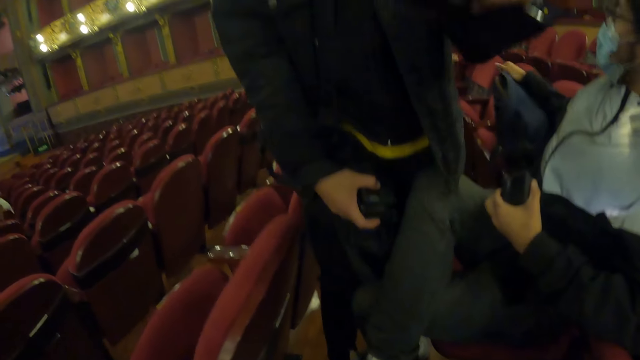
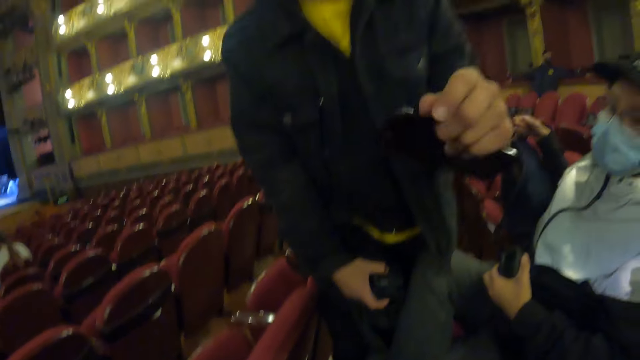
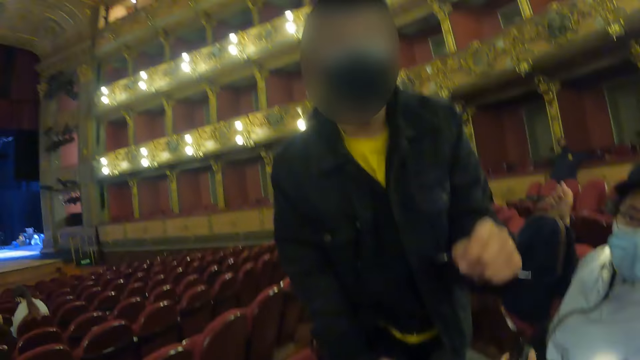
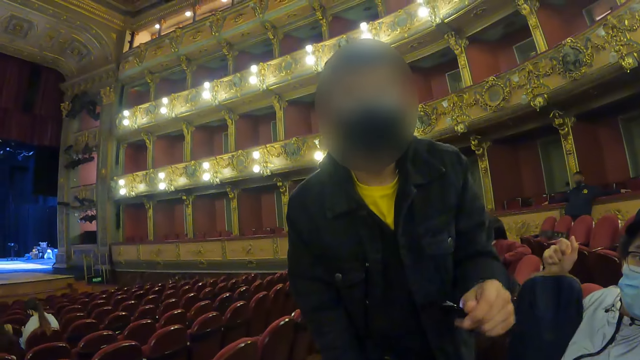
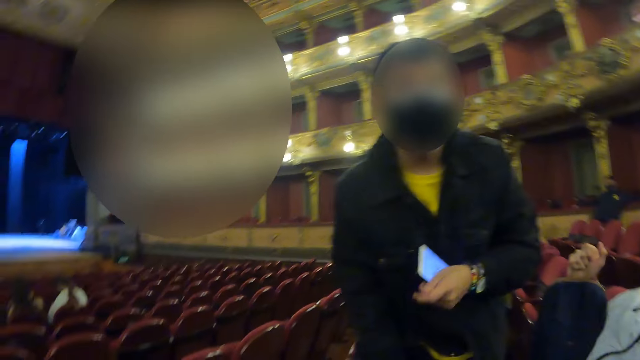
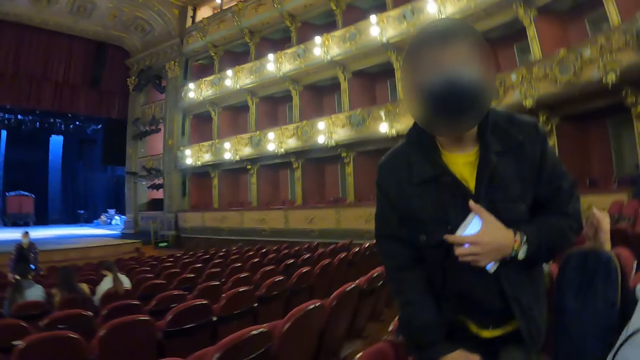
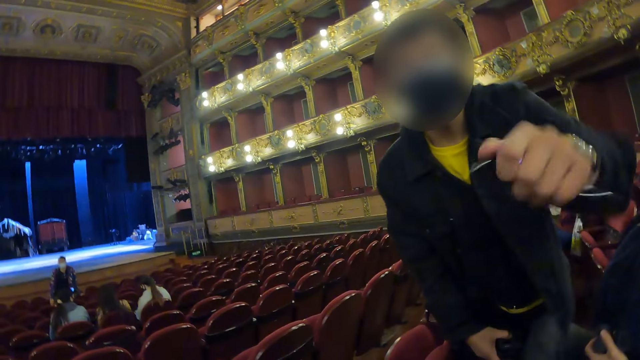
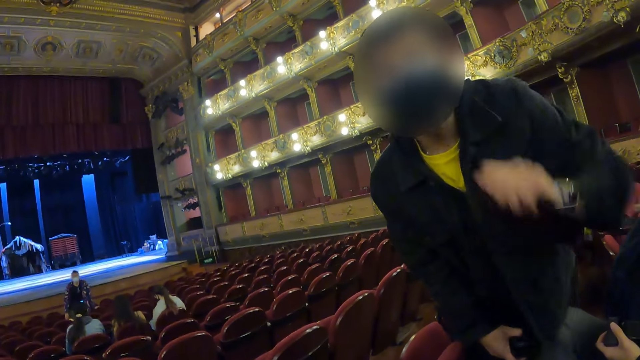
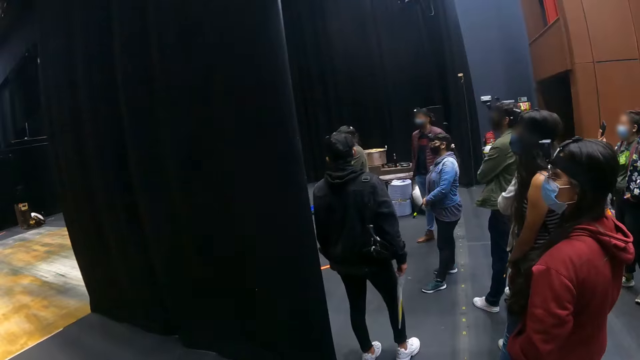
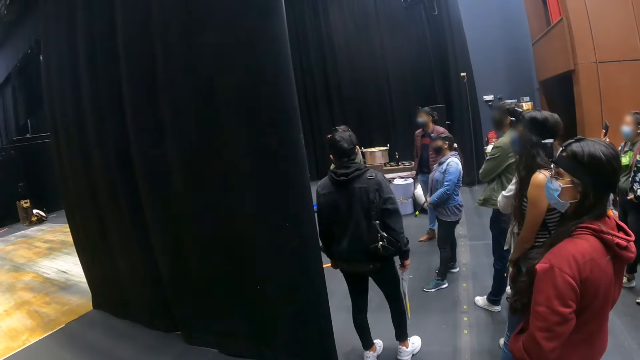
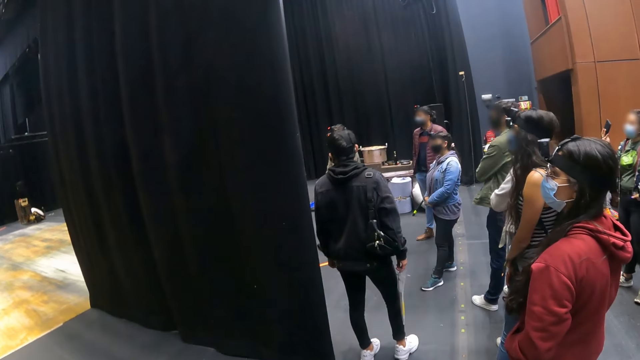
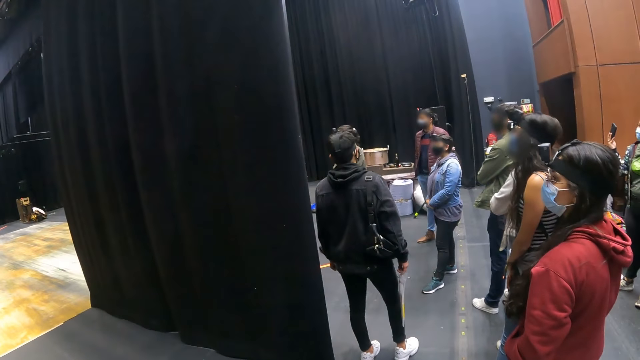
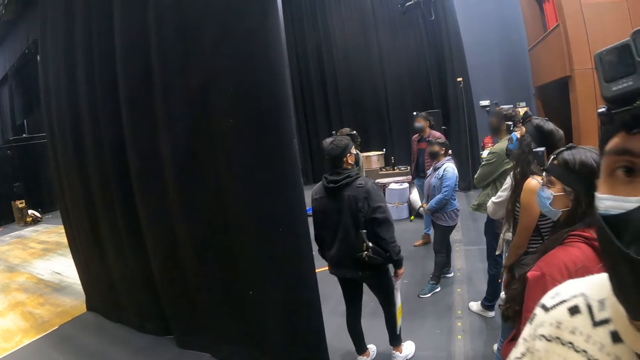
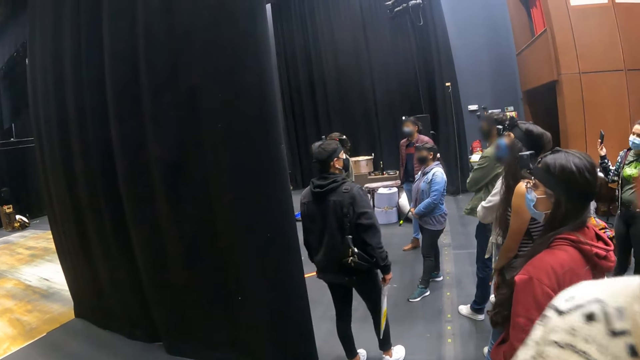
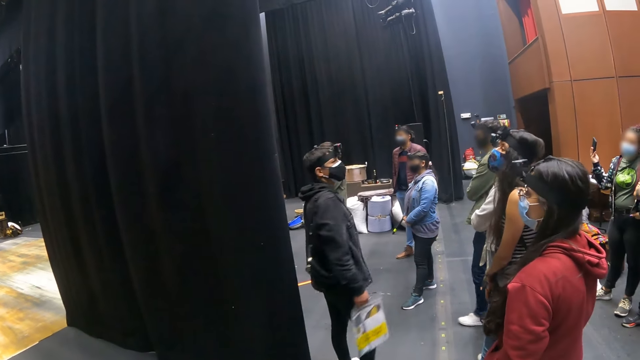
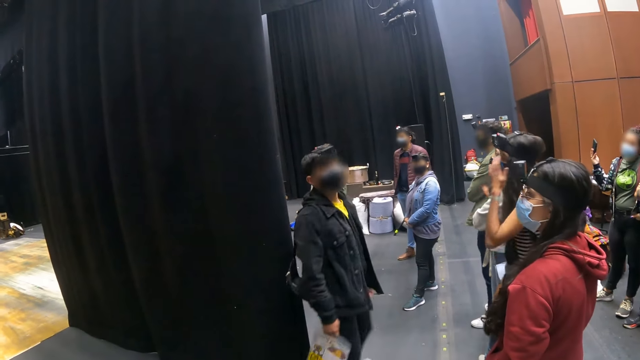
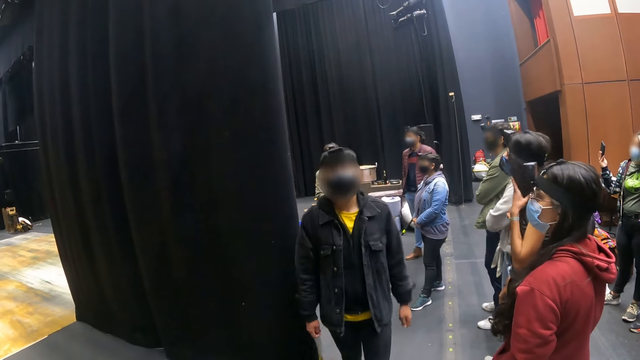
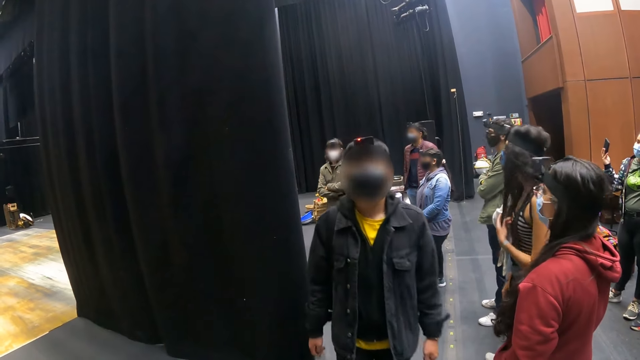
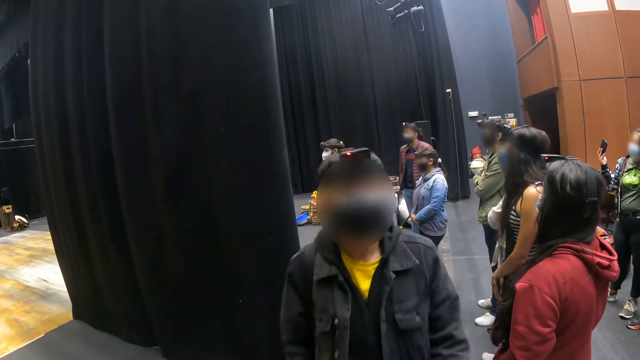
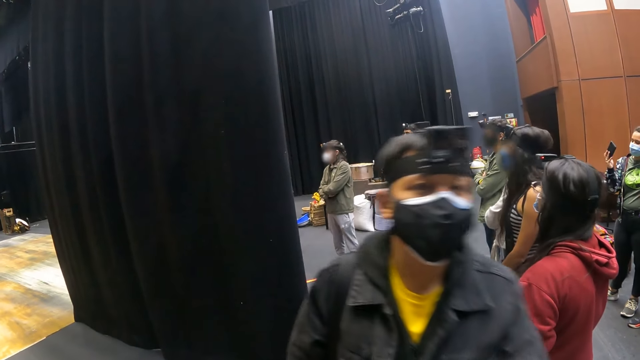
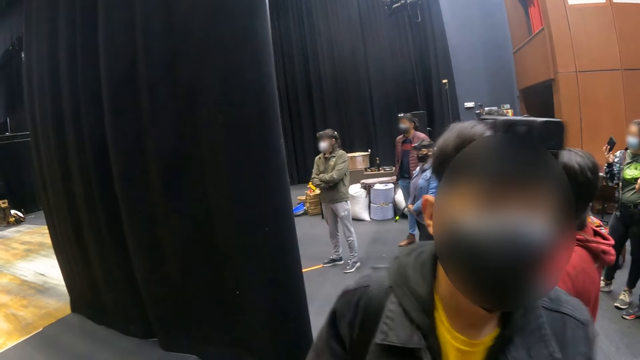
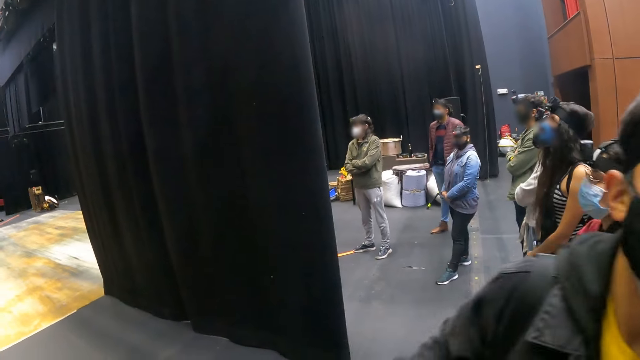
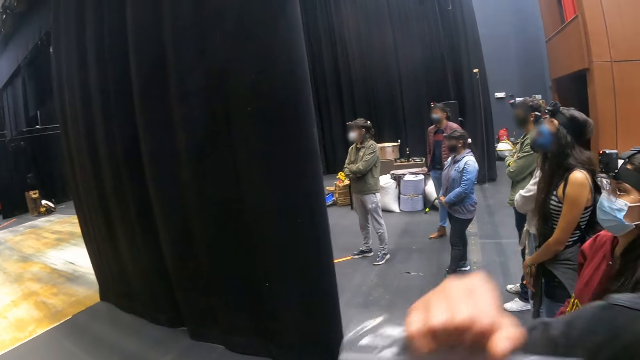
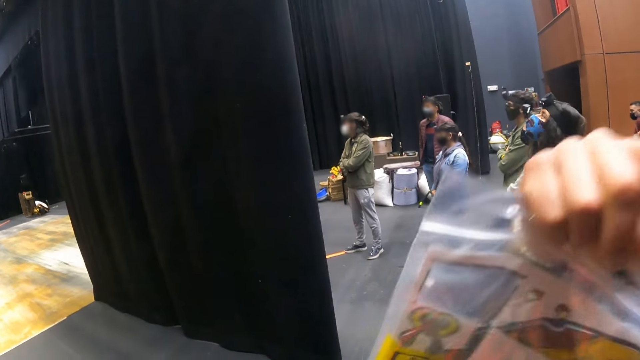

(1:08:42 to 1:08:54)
The camera wearer looks around.

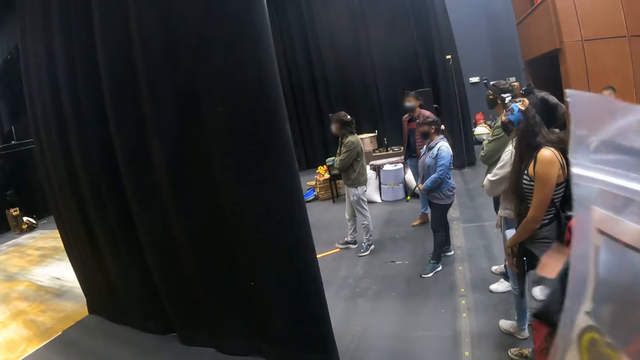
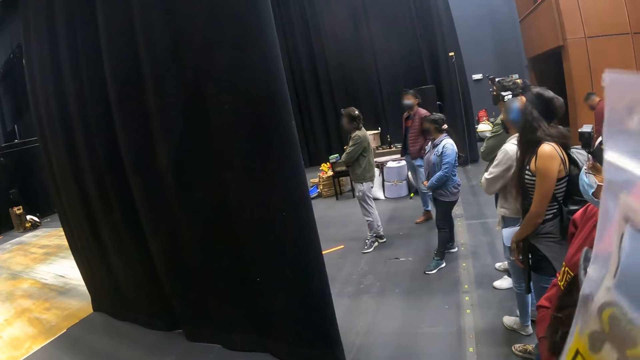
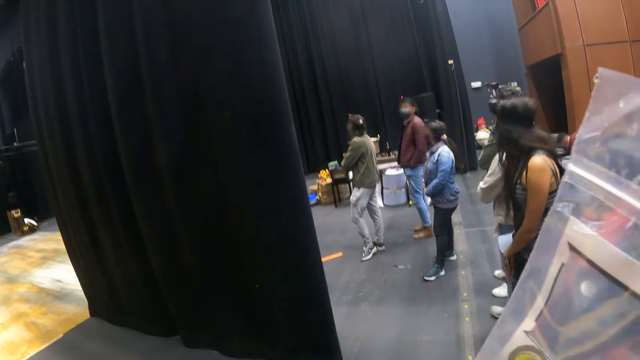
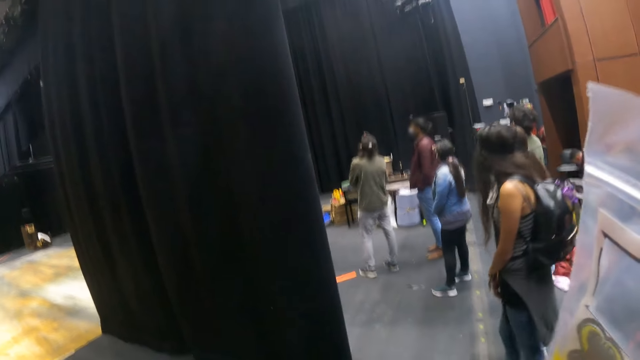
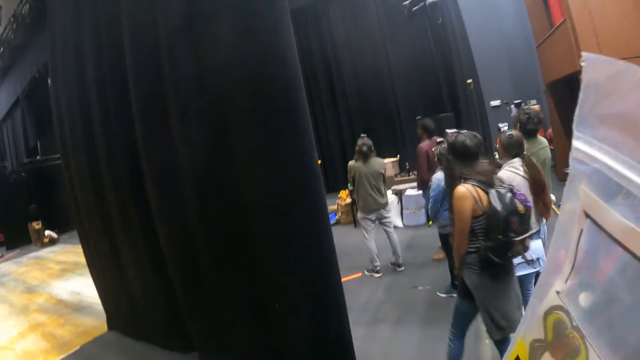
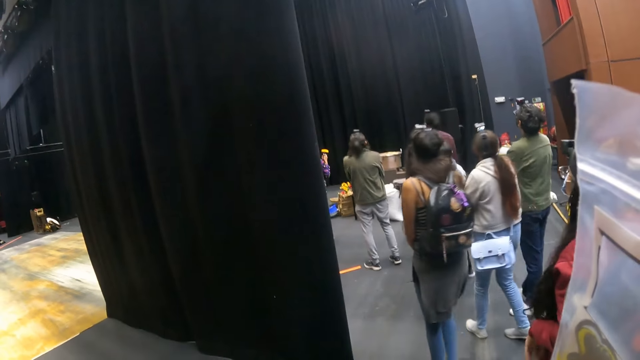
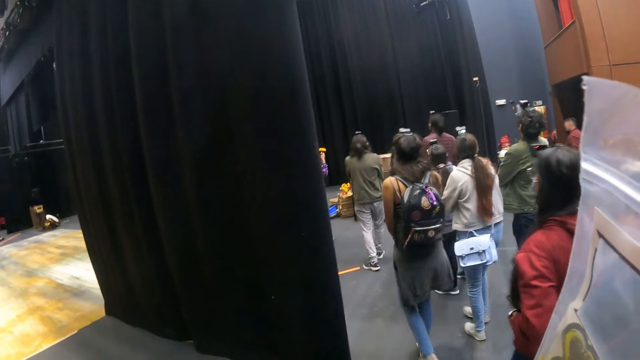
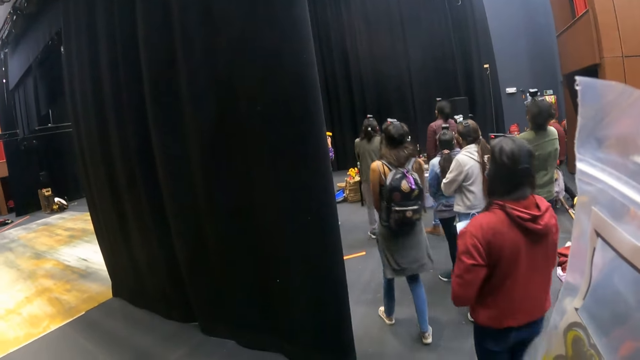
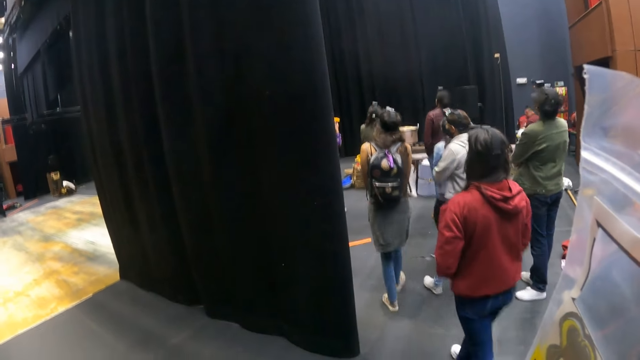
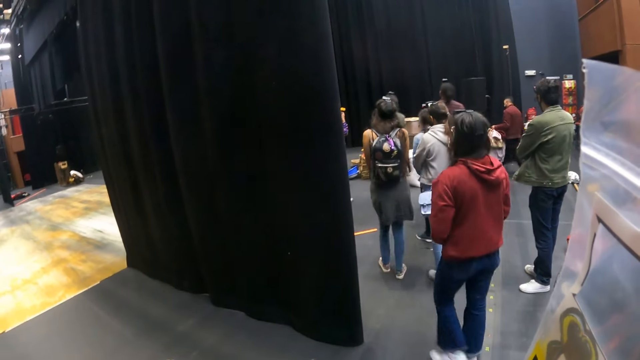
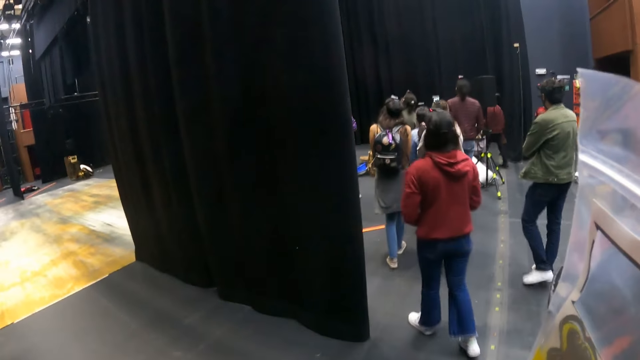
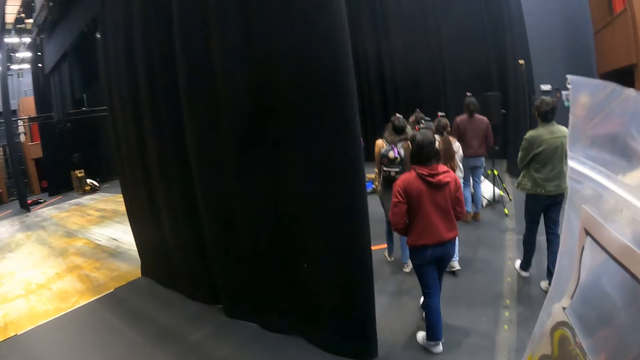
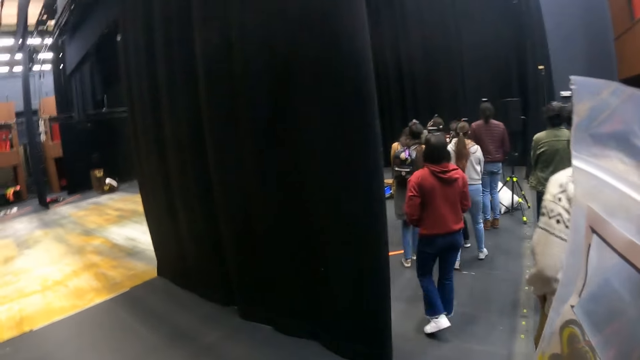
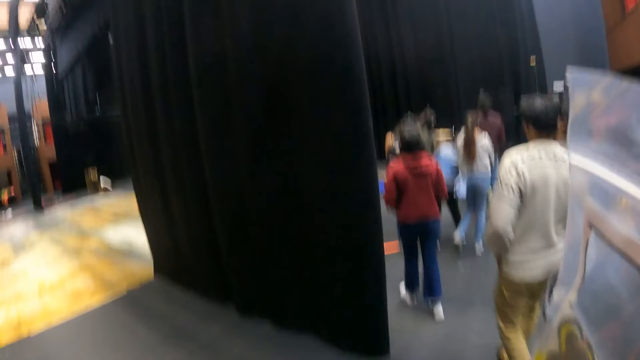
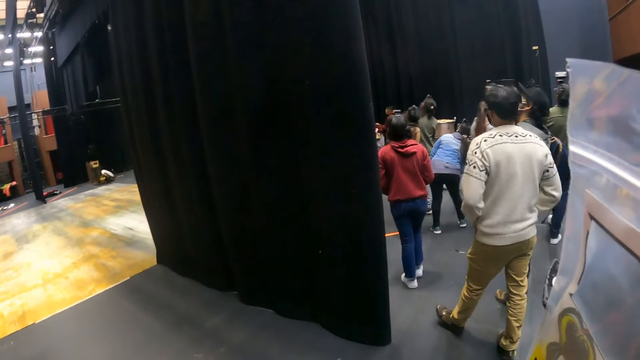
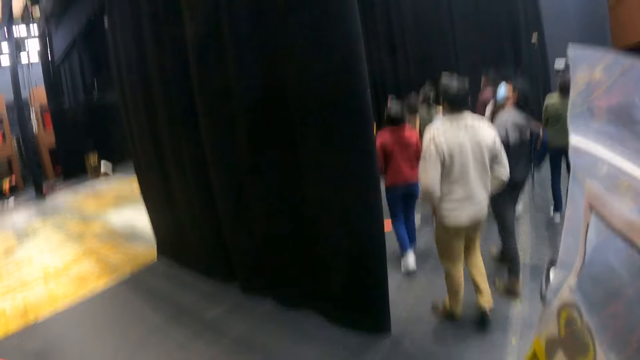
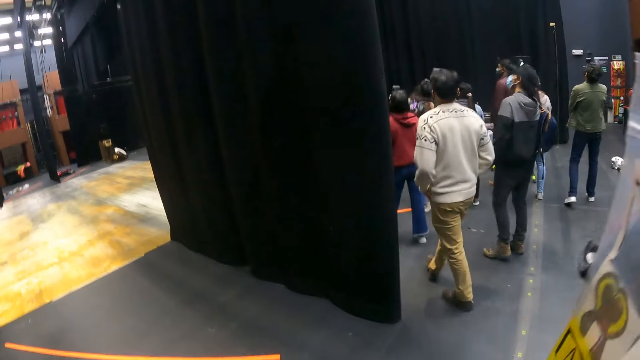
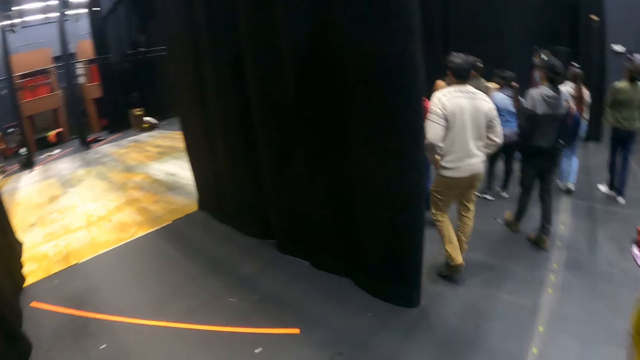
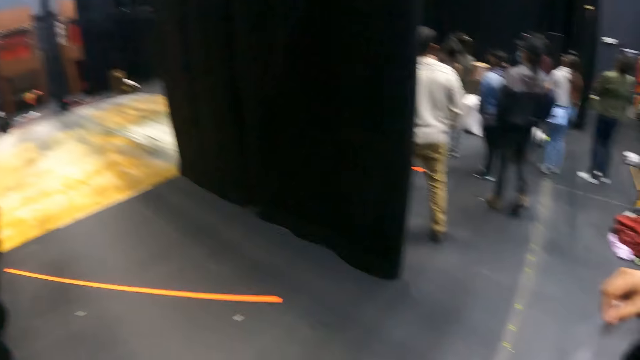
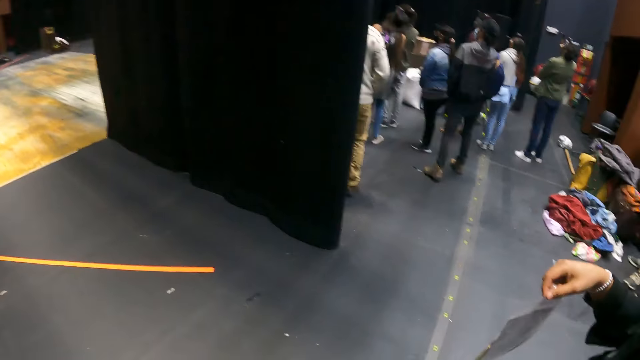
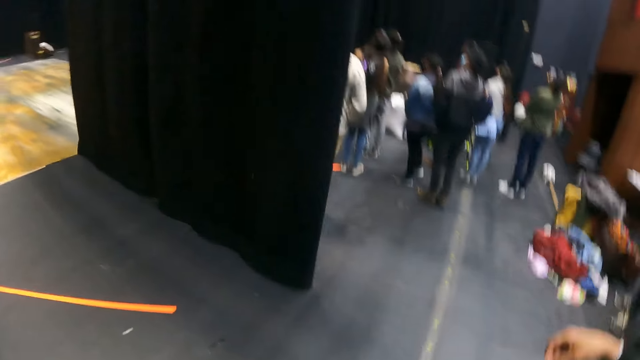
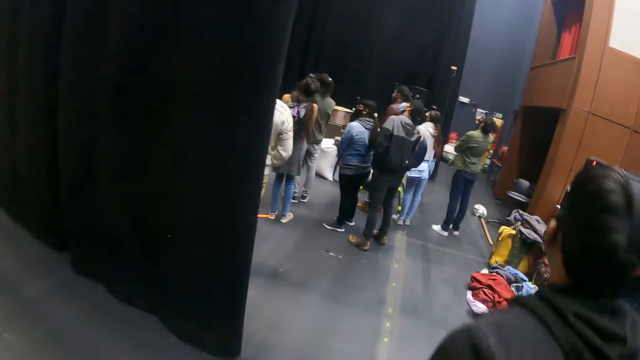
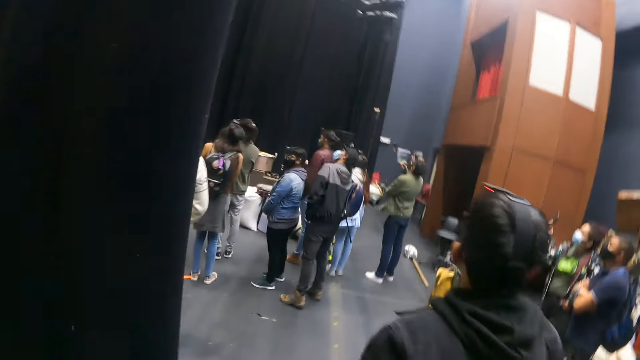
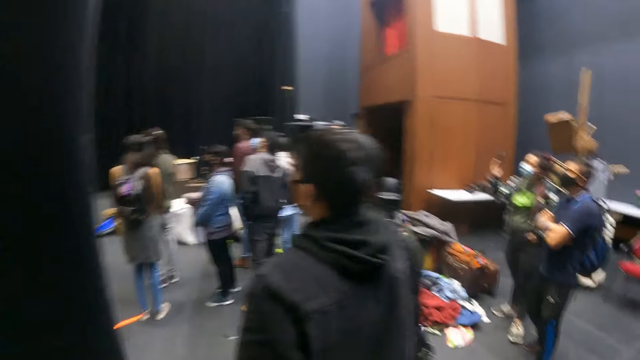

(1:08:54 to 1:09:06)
The camera wearer walks around.
